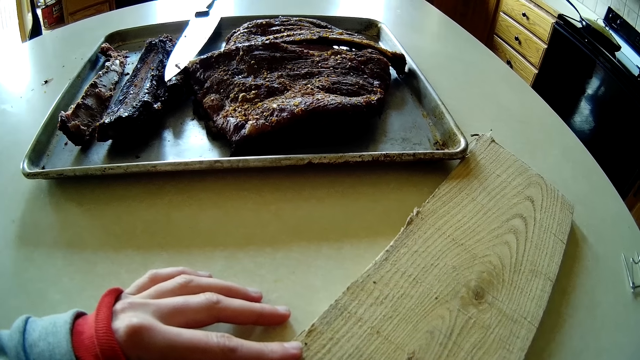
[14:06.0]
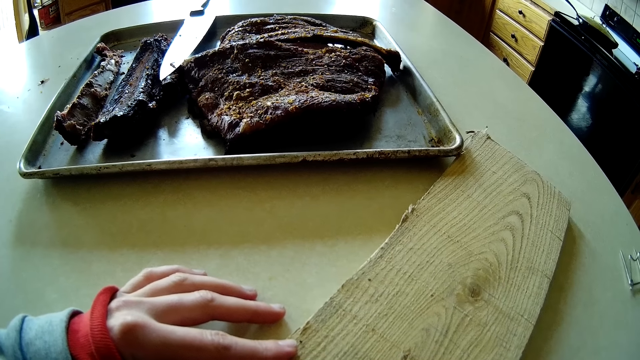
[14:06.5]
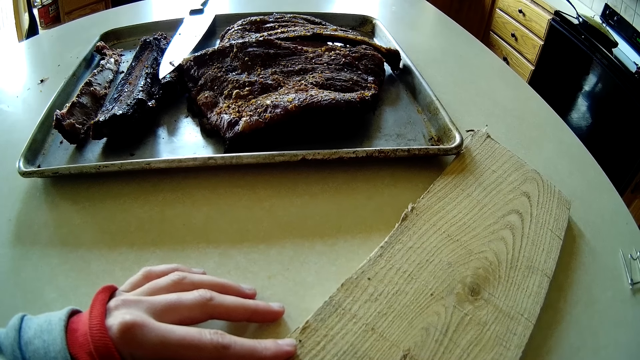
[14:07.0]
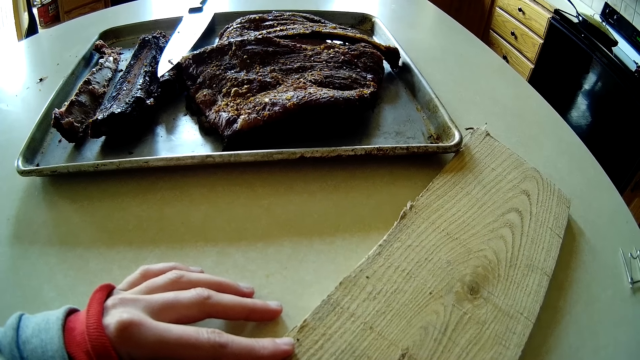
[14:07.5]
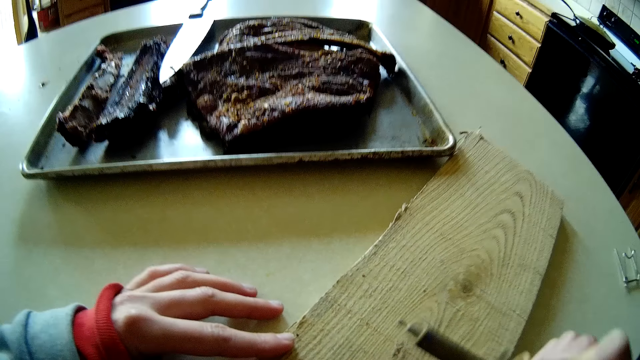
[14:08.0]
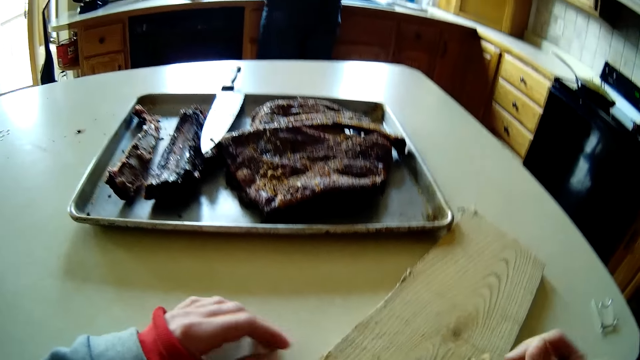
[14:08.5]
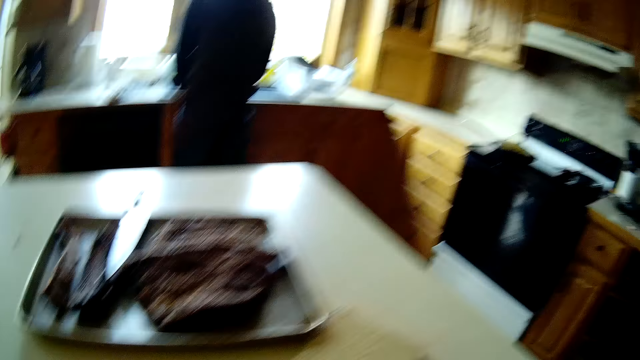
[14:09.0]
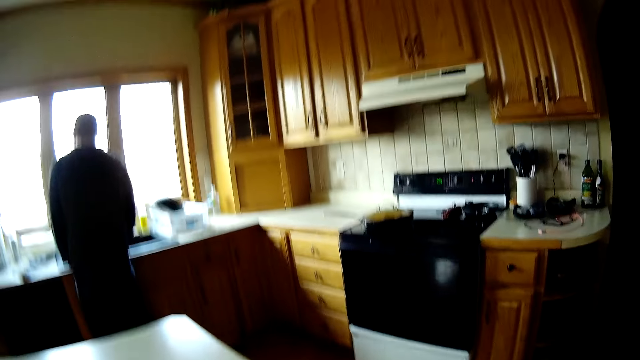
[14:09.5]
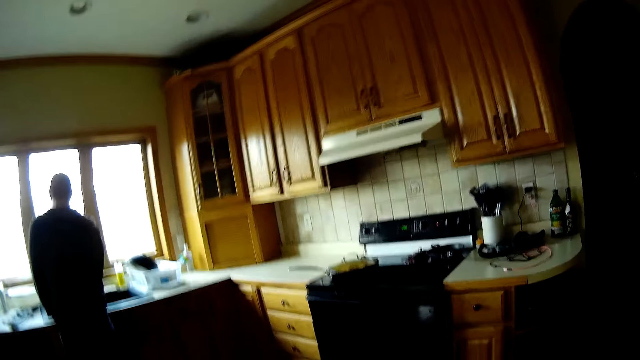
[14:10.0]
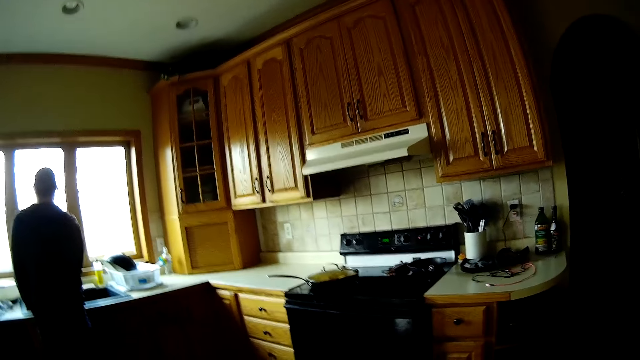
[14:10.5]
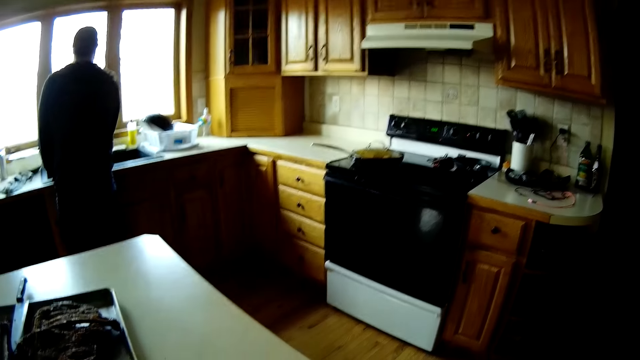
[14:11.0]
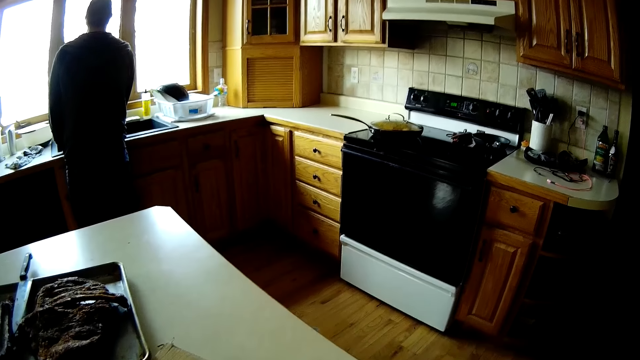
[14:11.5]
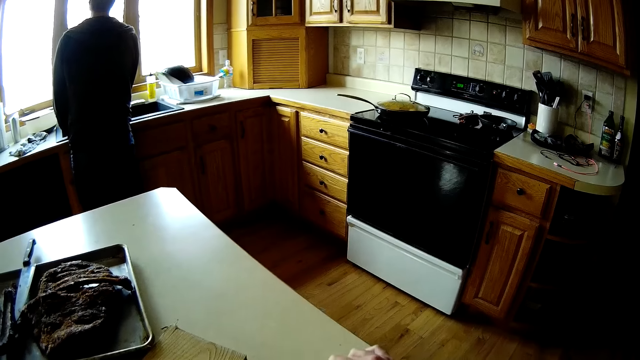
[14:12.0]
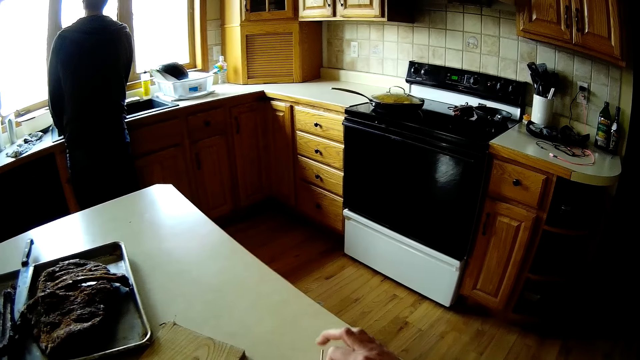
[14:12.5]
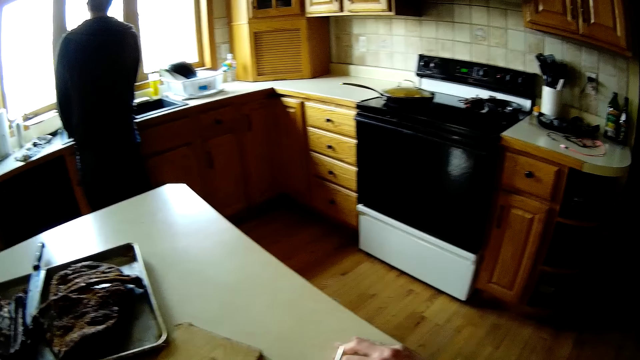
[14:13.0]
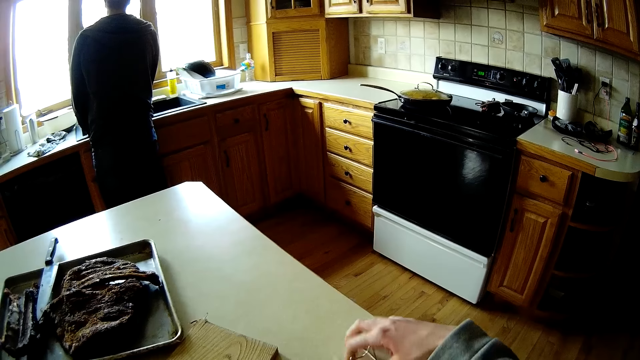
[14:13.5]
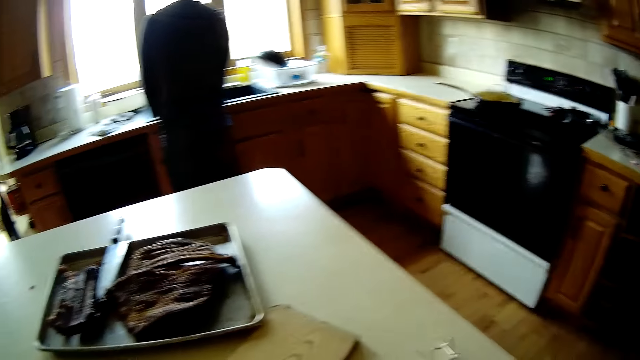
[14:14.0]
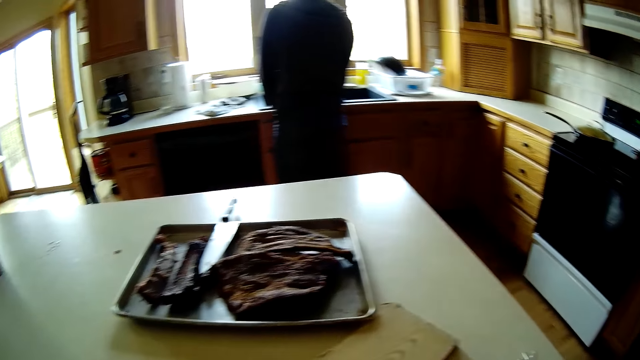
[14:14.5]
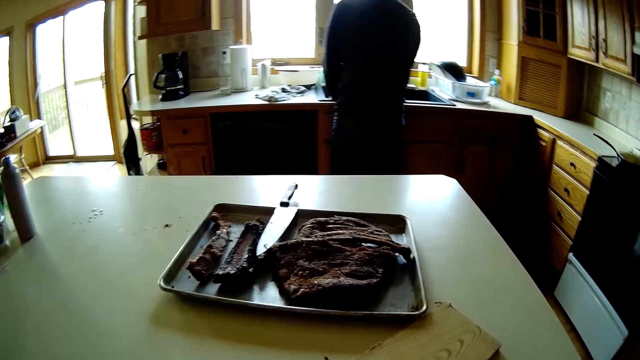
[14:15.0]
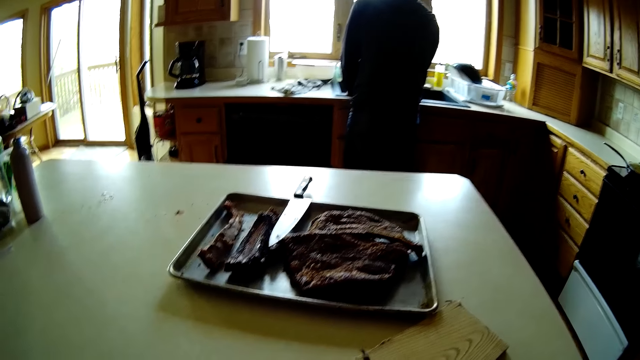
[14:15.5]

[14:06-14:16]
The camera wearer removes both hands from a plank. She looks around the room. She drops a metal piece on the table with her right hand. She pushes something on the table.

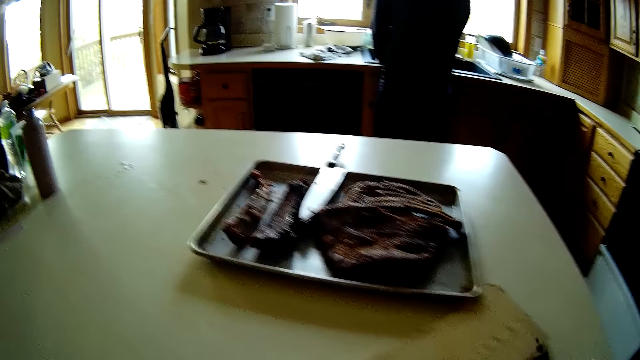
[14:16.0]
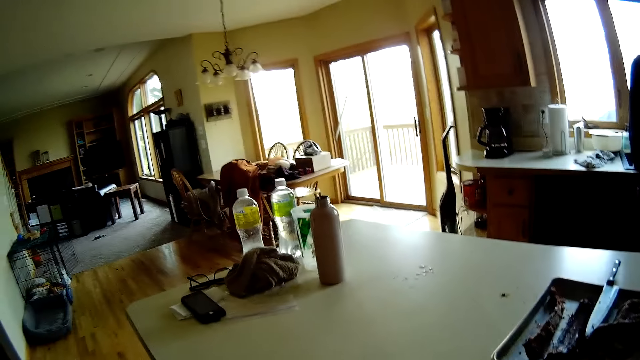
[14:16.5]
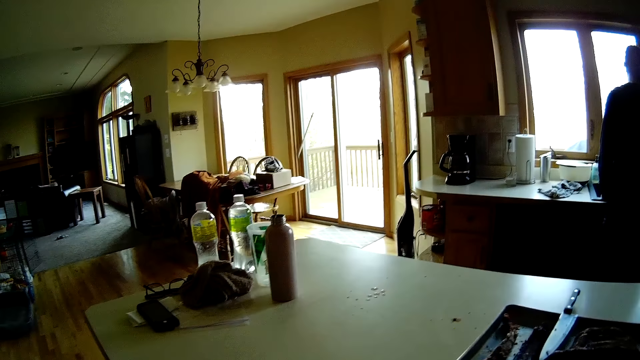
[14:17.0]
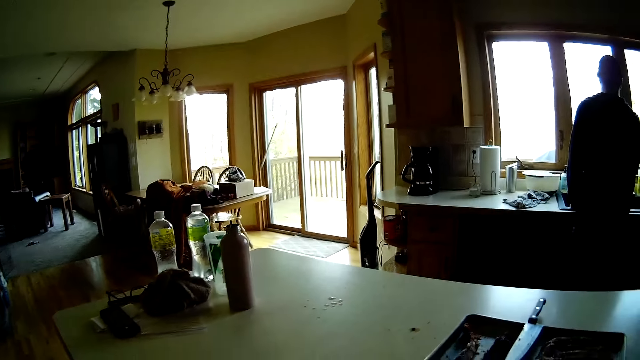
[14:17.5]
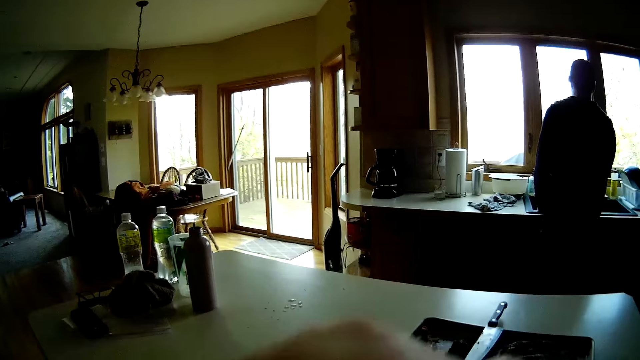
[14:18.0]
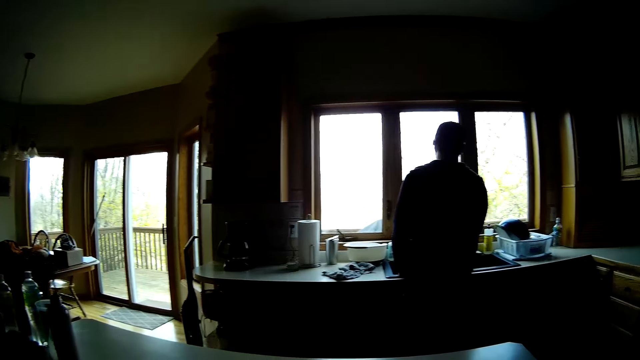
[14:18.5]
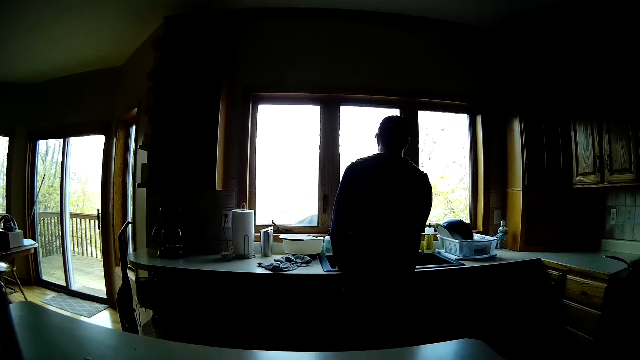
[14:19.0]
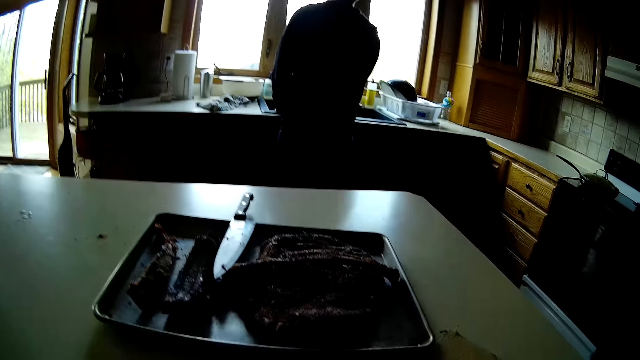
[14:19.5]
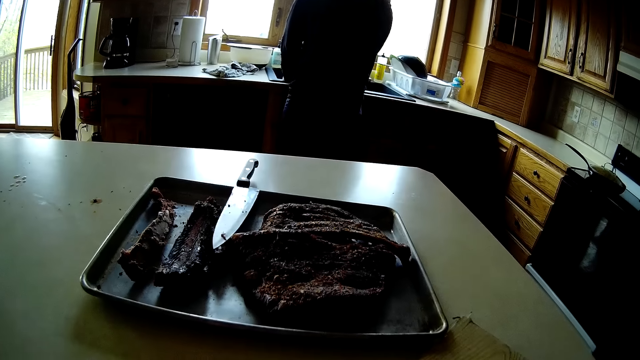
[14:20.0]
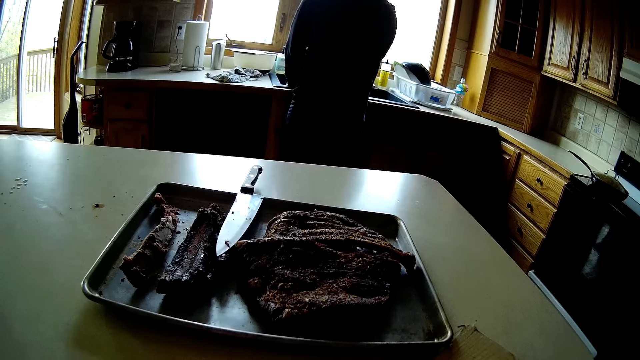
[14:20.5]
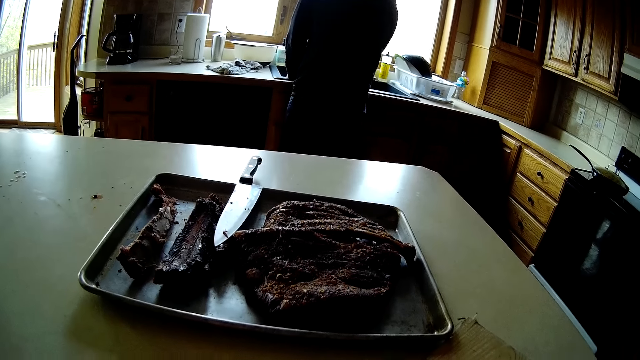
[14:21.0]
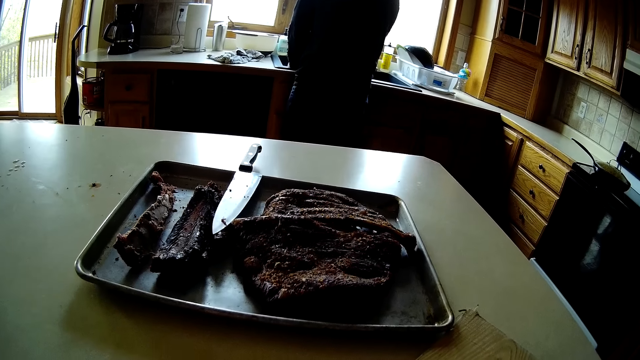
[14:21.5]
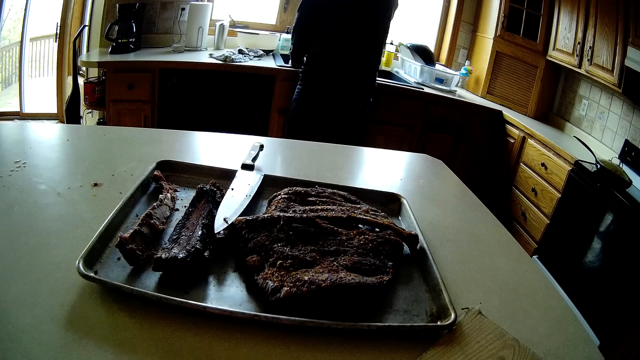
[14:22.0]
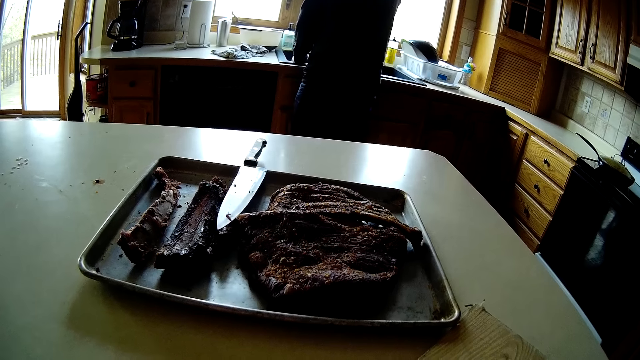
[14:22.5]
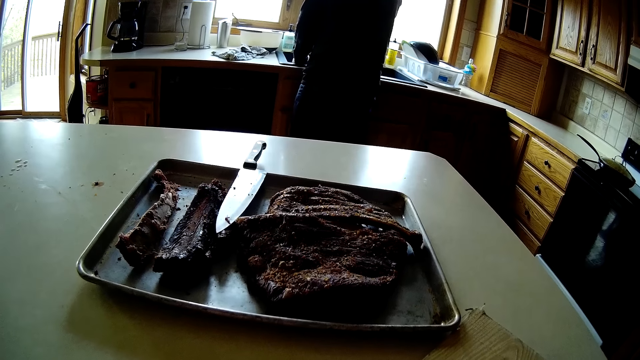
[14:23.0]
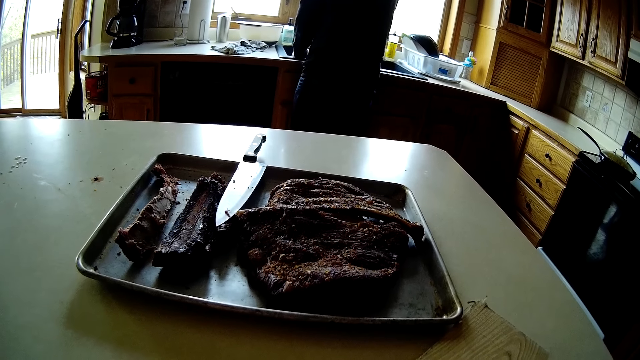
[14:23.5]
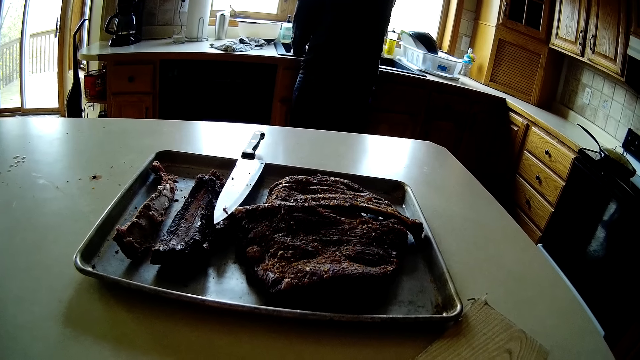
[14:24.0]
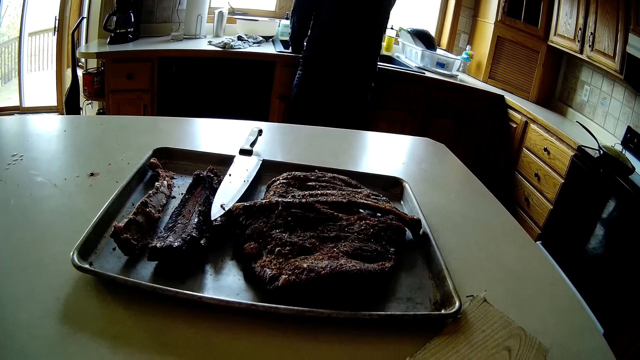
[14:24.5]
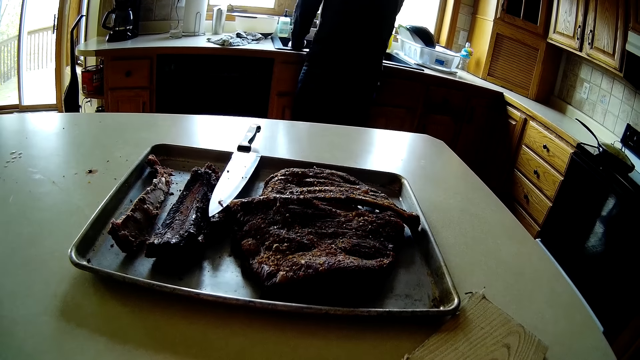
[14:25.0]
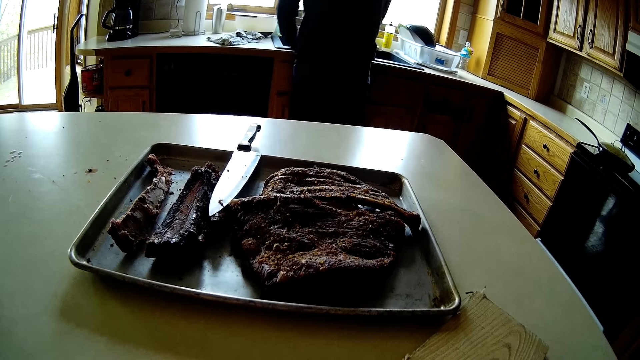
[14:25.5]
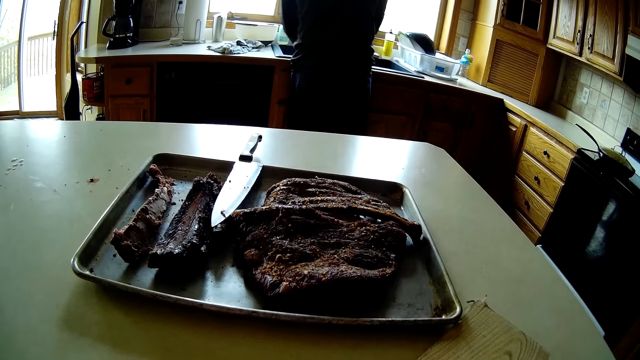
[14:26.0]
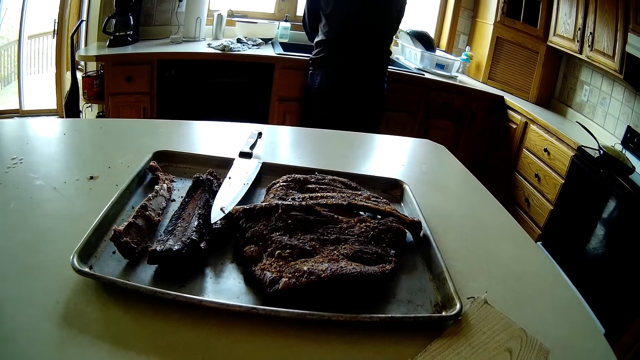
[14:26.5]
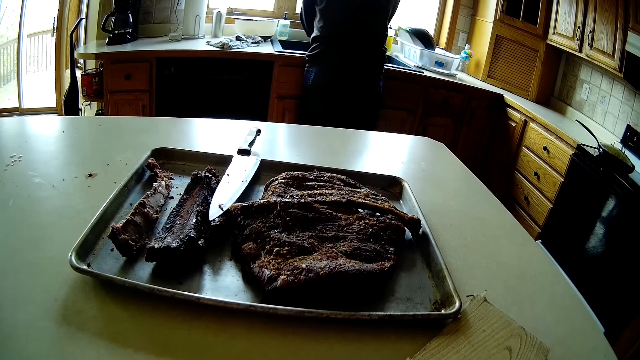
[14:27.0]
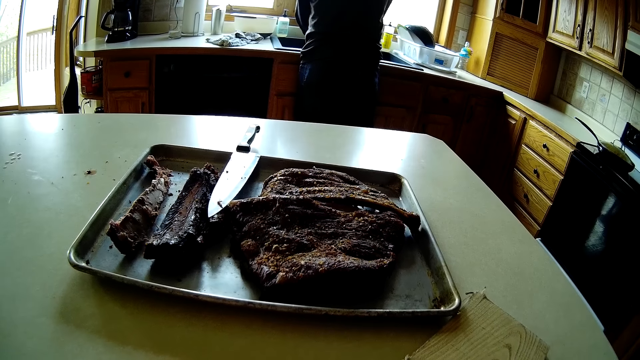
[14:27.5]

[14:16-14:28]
The camera wearer looks around the room. A man stares at the window. The camera wearer interacts with the man. They stare at the meat on the table. They talk to the man.
